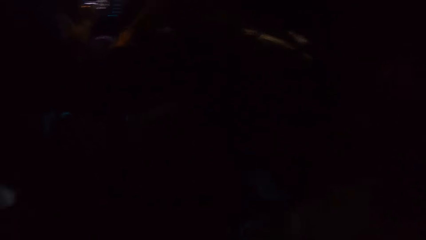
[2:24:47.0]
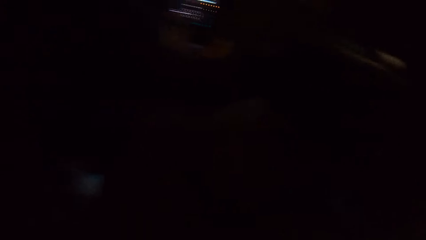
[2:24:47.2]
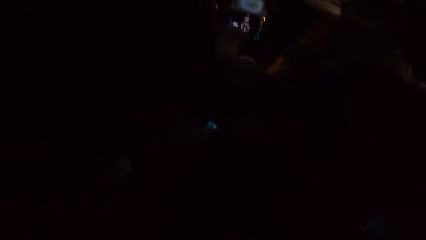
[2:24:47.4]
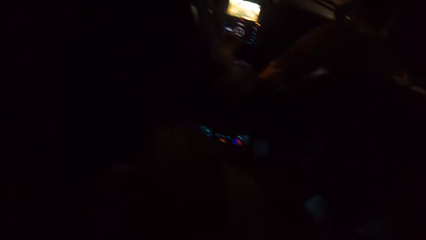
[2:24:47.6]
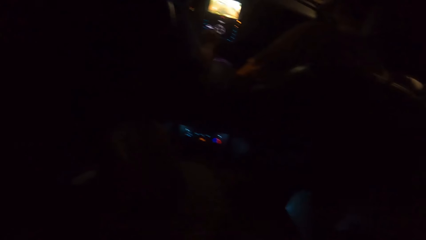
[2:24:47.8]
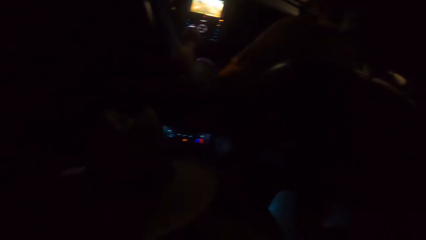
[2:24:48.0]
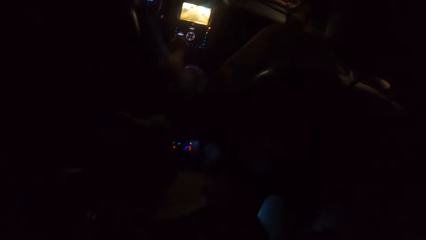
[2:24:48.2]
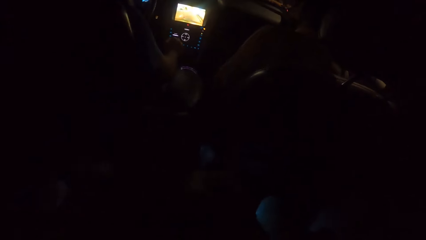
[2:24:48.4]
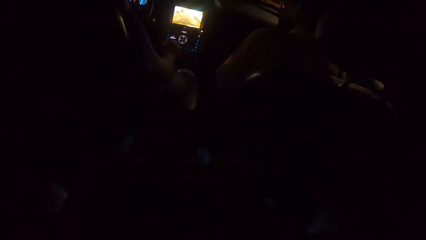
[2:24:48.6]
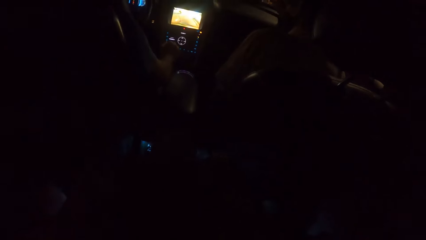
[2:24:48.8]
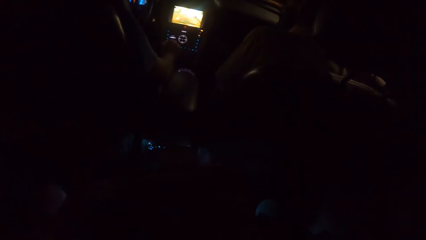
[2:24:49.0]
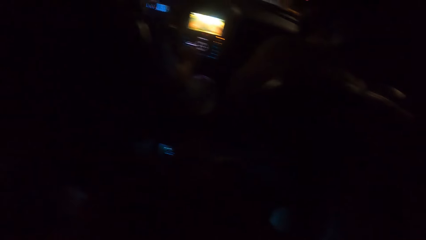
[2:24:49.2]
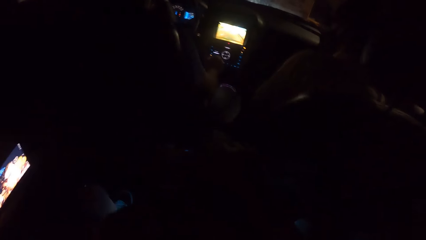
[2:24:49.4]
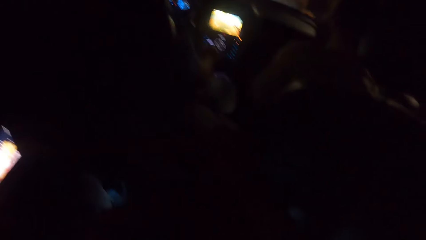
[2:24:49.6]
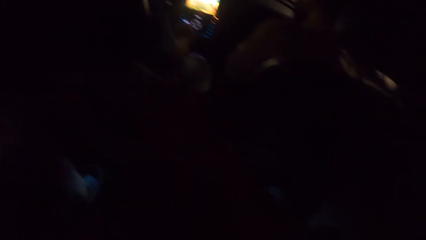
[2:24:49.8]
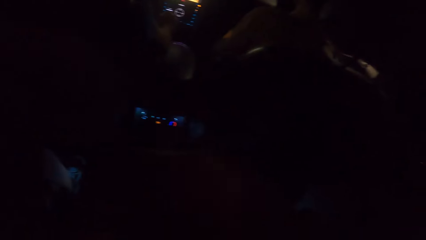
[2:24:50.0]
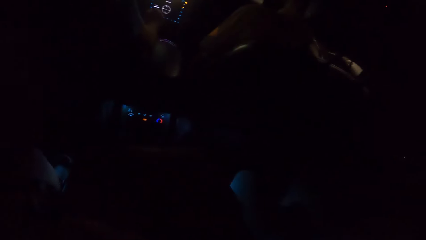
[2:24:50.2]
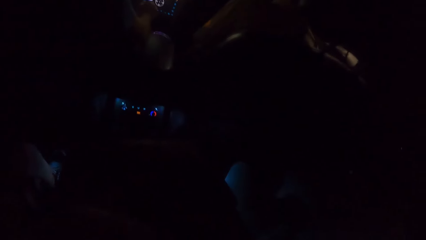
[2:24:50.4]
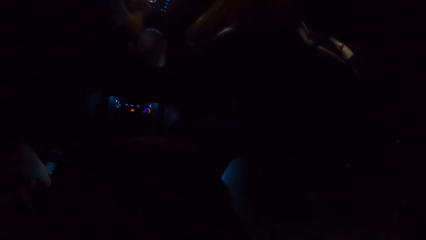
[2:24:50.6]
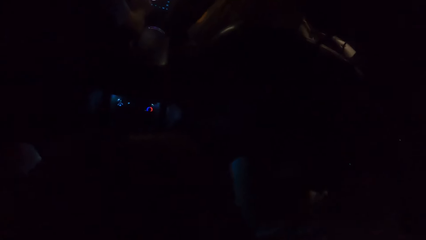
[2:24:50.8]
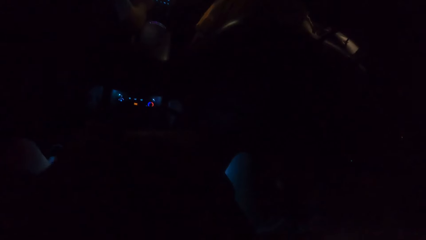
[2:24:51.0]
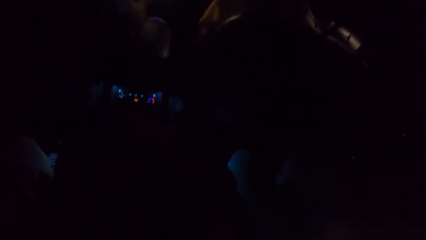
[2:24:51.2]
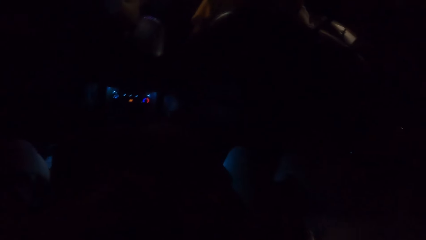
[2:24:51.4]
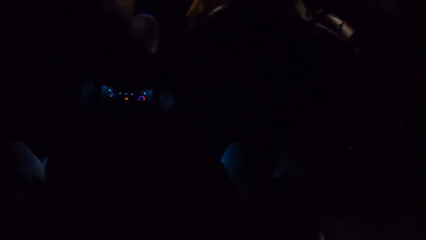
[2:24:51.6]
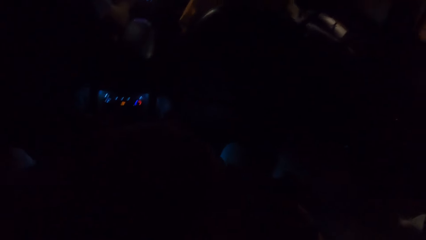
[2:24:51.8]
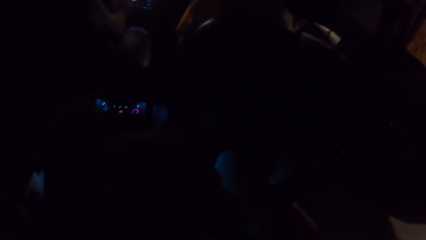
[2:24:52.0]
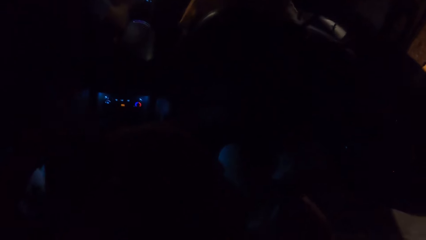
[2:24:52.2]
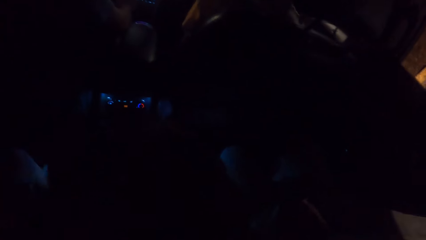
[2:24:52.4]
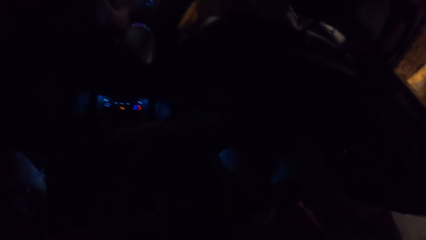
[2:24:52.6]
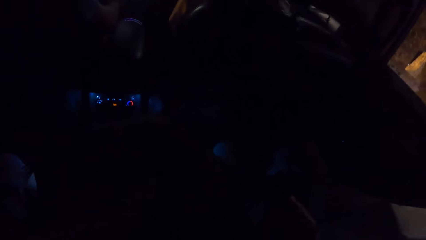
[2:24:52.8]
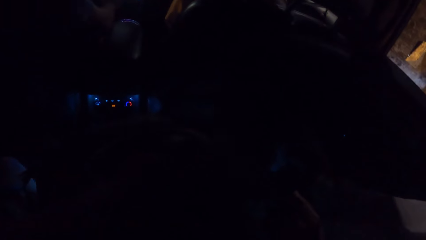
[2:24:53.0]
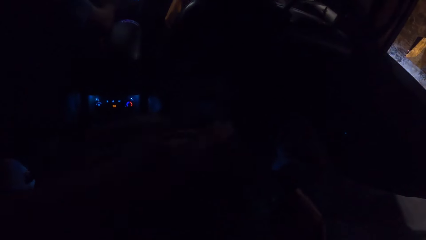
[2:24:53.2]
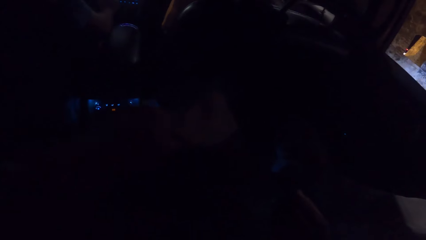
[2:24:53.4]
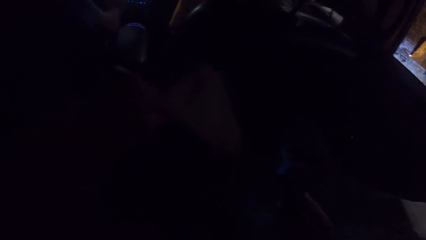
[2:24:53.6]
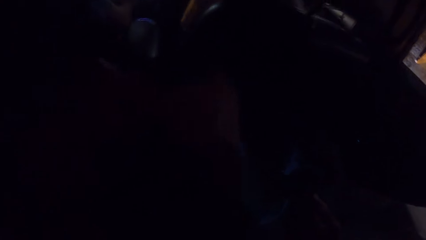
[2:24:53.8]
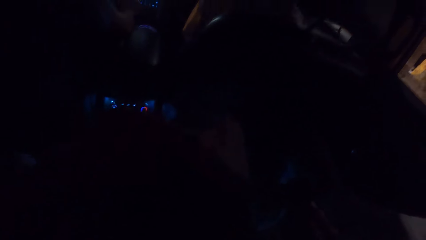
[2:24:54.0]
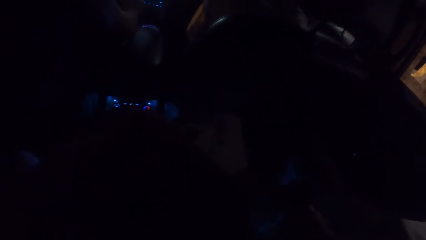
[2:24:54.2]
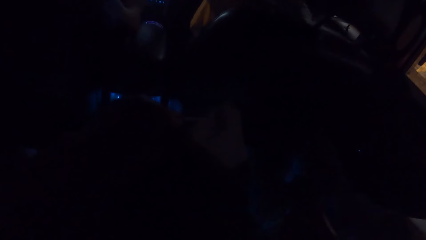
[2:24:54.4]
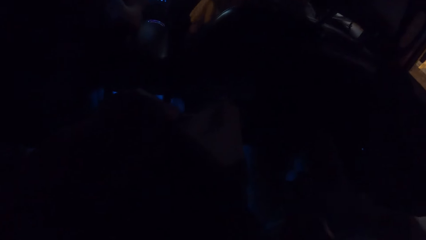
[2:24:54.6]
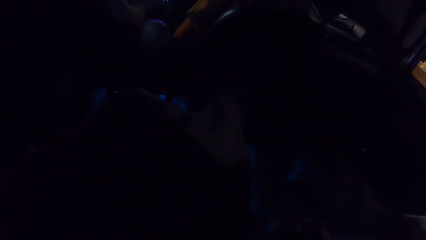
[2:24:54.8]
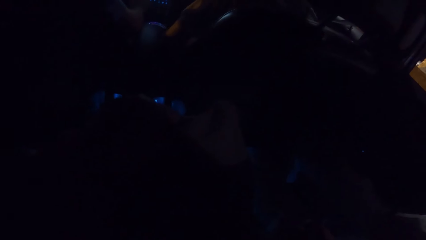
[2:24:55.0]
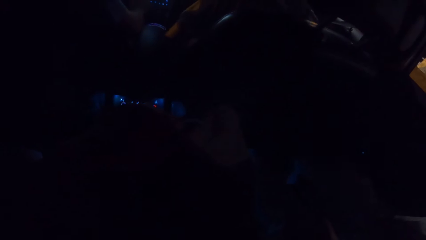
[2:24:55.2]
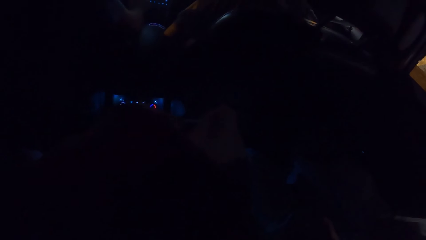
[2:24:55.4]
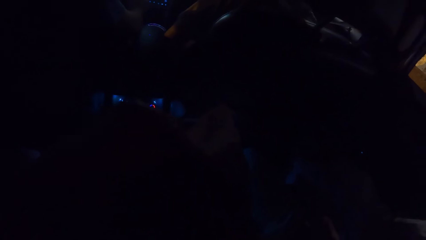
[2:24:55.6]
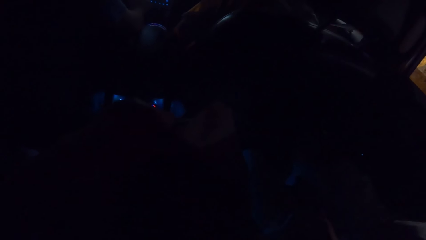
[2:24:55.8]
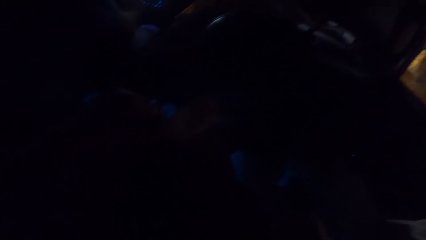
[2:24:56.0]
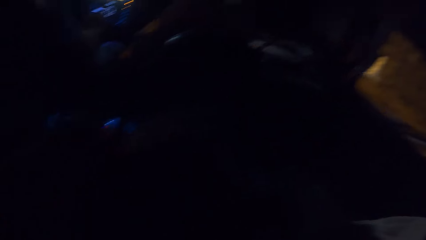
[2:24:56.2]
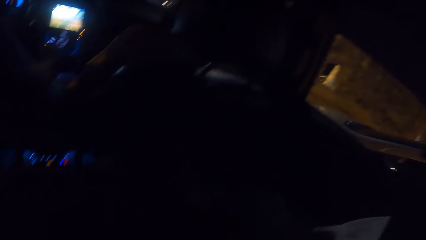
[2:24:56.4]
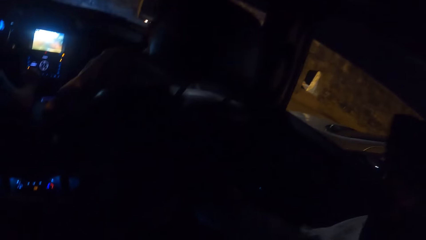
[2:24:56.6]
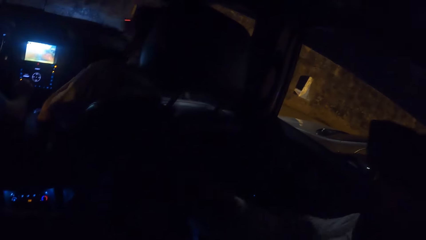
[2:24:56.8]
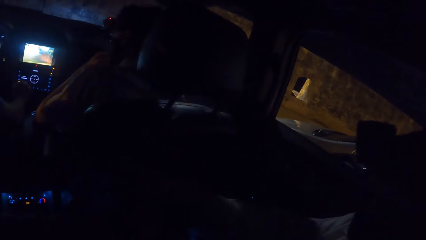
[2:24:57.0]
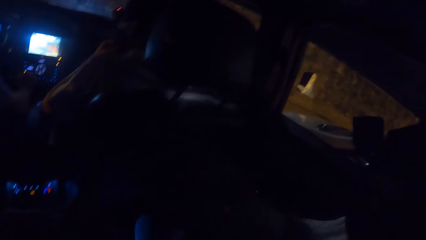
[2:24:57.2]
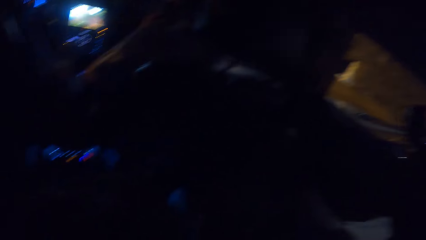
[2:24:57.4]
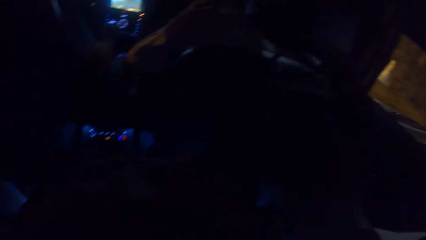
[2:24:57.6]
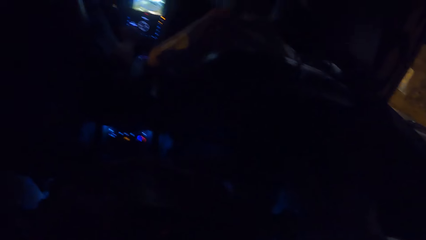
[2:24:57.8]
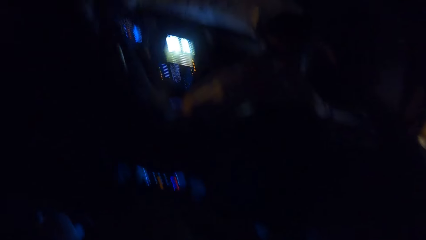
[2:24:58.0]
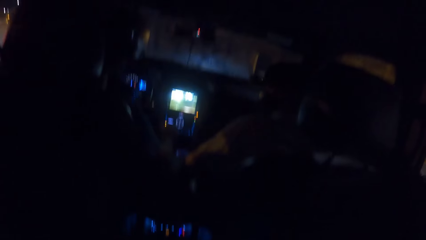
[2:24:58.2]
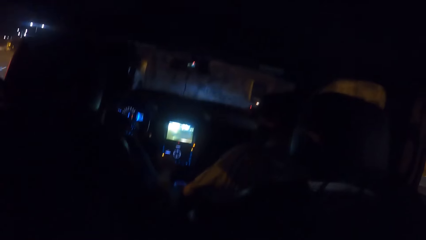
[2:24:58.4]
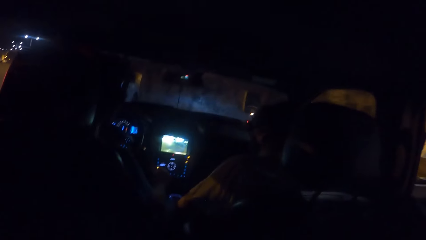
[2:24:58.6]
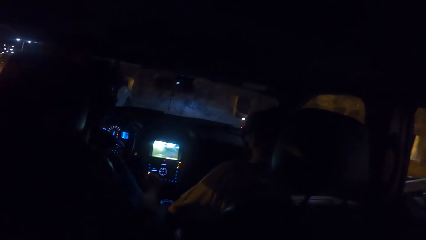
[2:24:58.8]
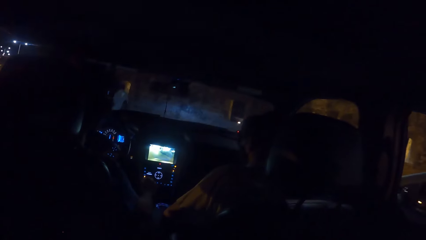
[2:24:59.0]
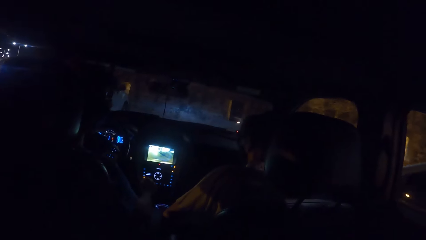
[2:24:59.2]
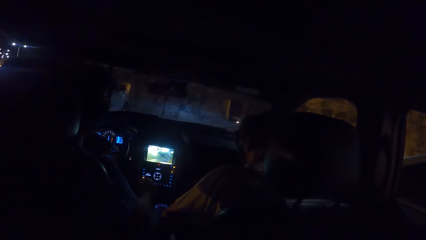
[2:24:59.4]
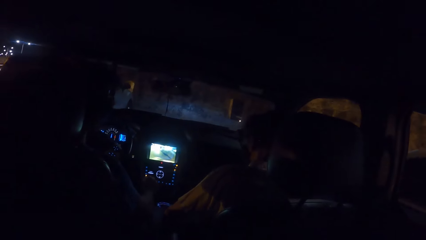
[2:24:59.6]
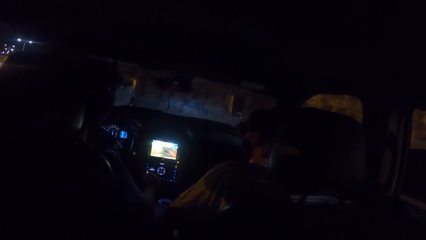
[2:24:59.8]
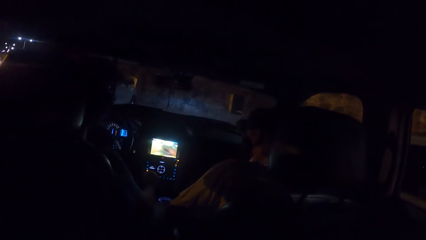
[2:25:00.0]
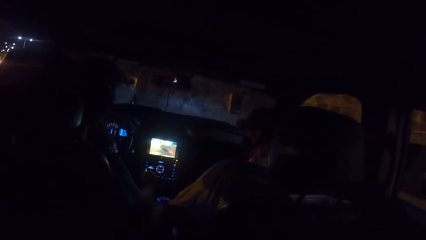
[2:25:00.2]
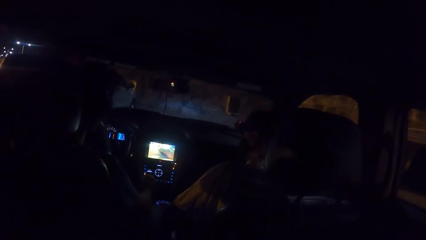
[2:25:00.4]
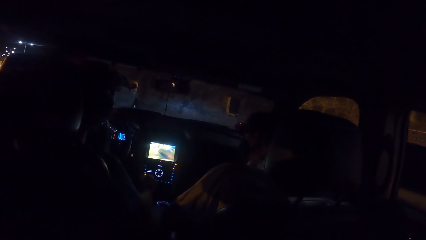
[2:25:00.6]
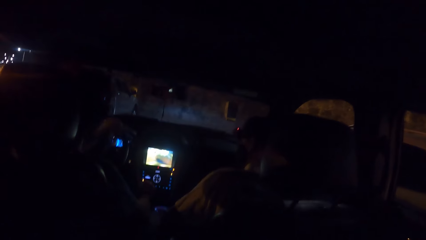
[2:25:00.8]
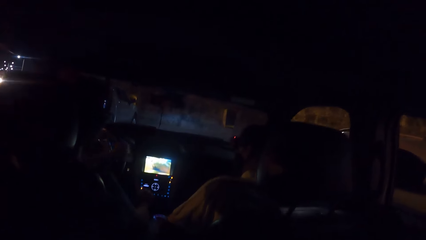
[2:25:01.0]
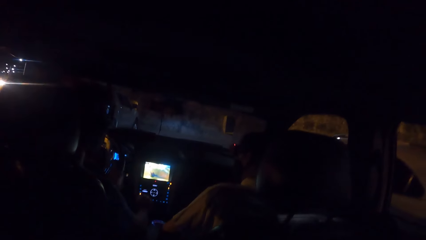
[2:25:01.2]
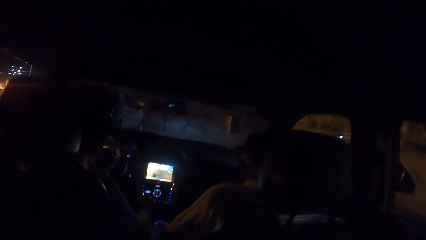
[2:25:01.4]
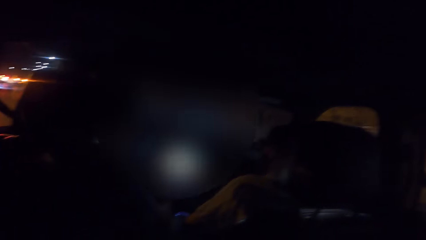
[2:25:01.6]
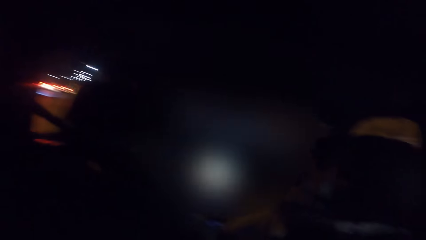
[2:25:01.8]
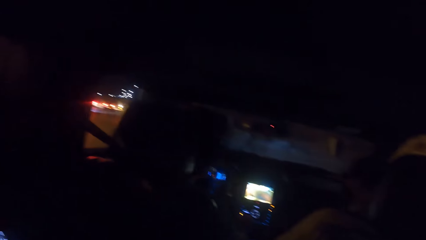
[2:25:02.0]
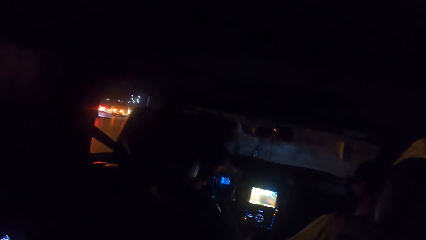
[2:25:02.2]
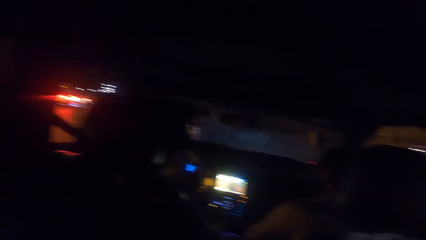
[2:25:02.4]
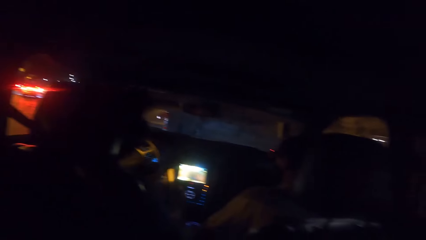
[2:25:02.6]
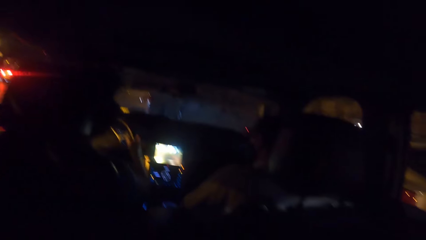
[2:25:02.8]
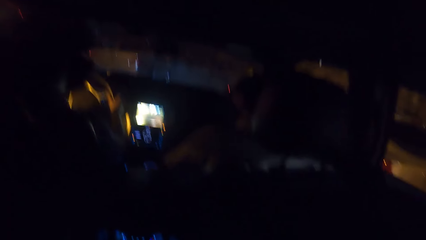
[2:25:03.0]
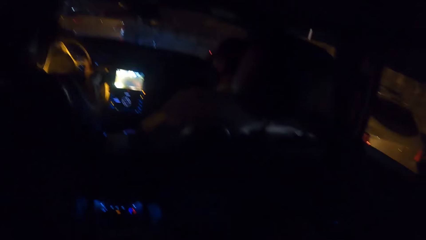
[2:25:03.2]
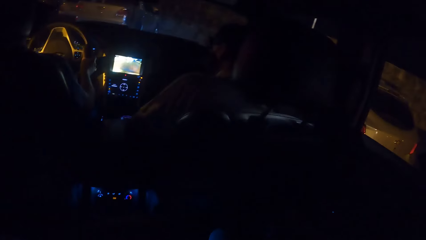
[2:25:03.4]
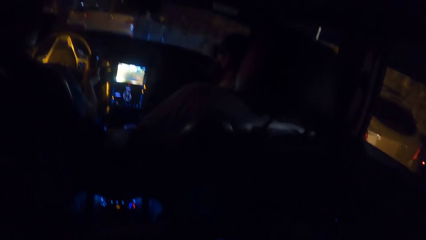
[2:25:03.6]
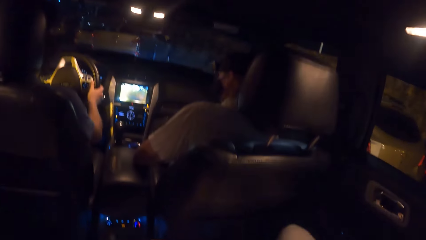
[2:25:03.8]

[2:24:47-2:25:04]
The camera wearer takes up his cape. A woman operates a phone with both hands. The camera wearer puts his cape aside. He touches his bag. He looks at a person. He looks at the front of a car. A man drives the car on a road with both hands. The man spins a steering wheel.
